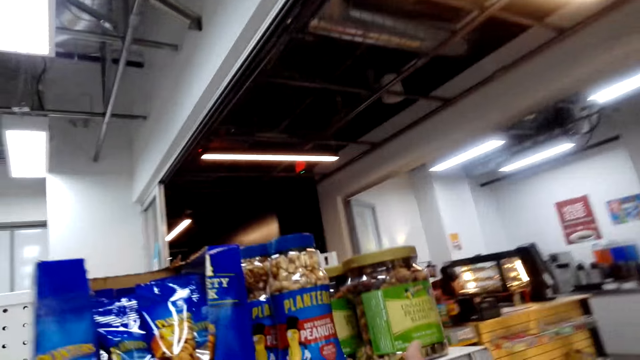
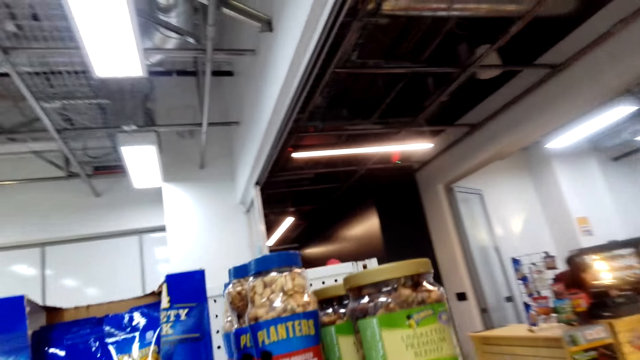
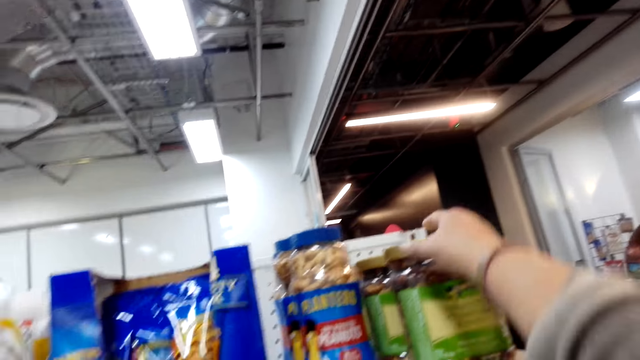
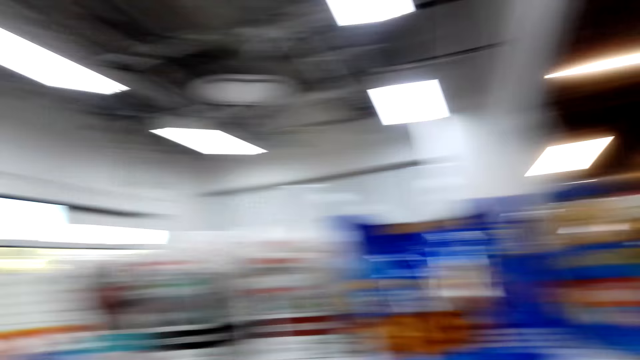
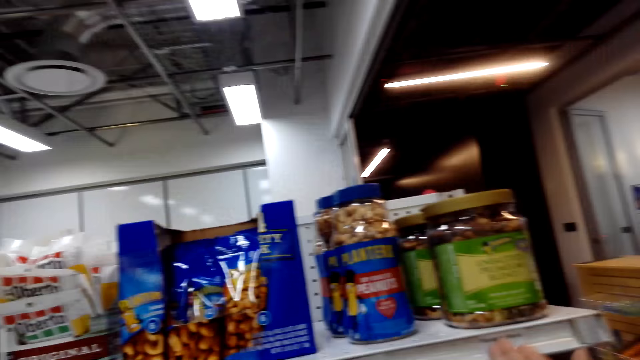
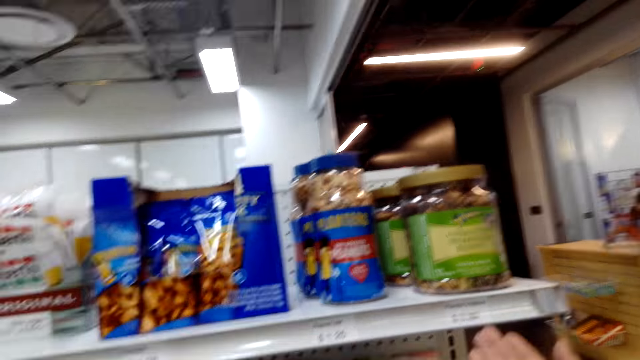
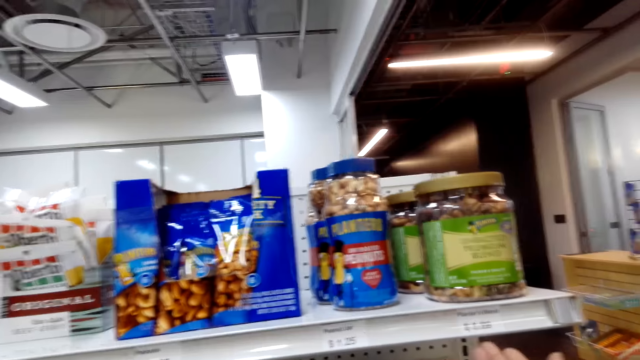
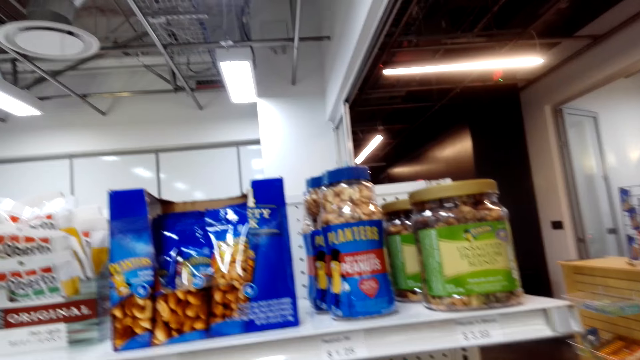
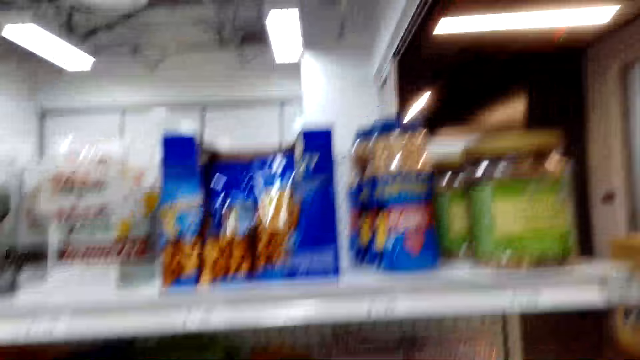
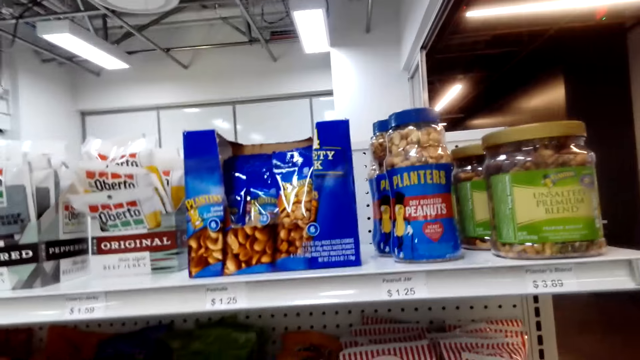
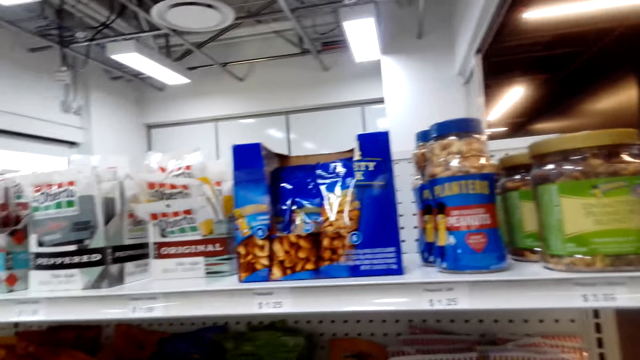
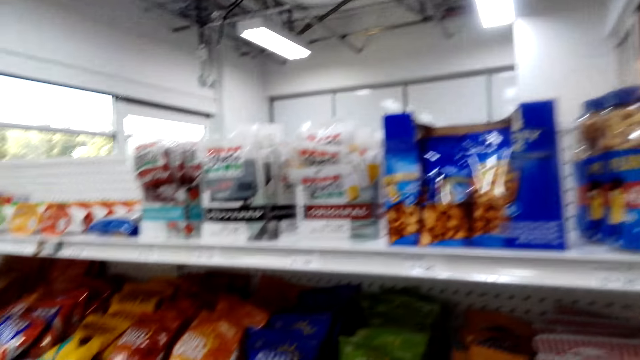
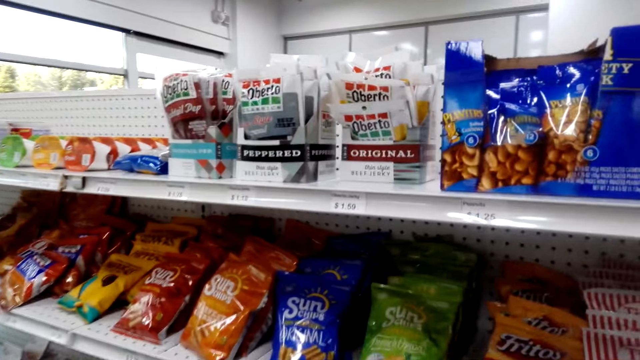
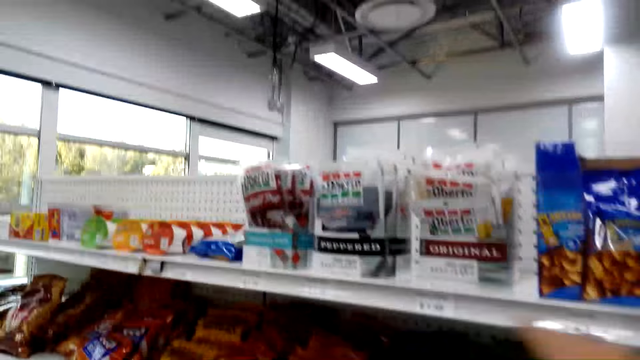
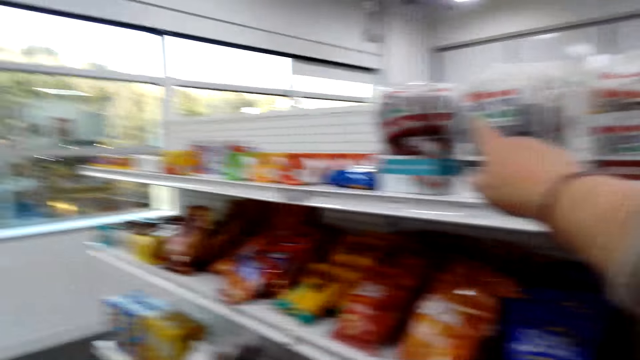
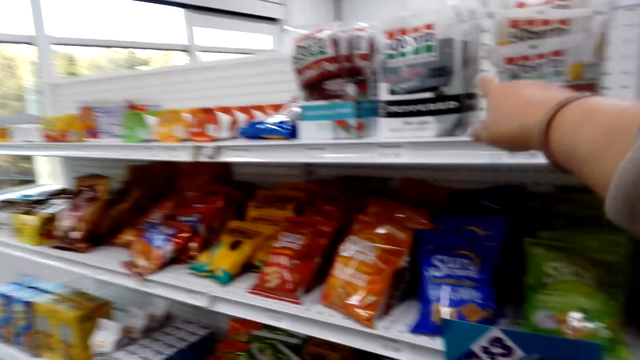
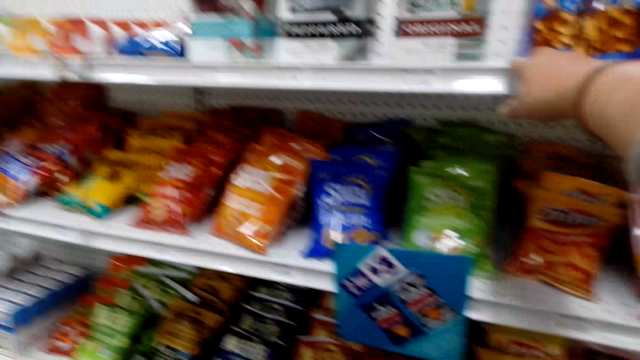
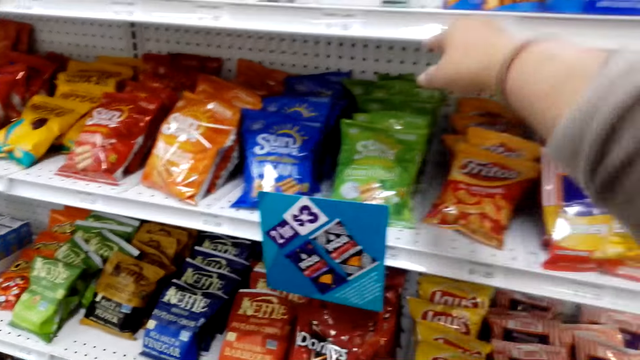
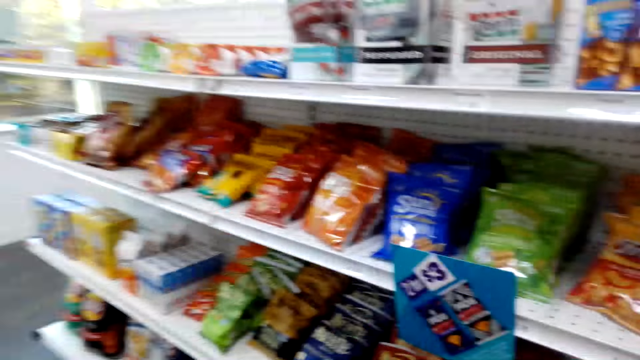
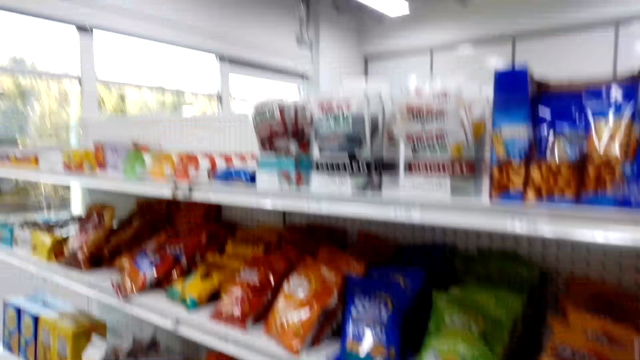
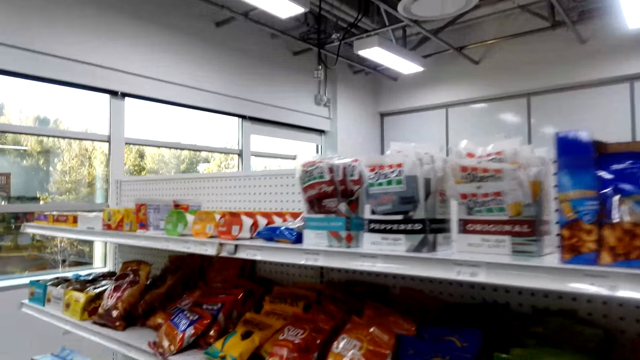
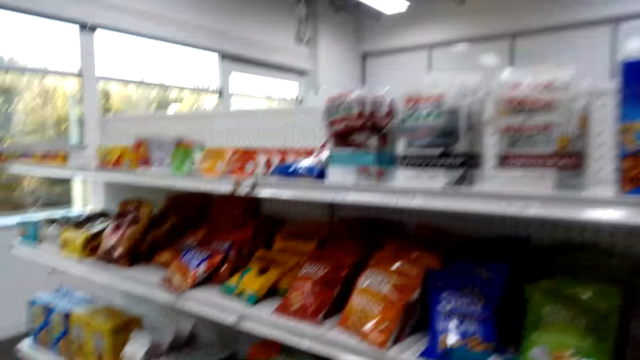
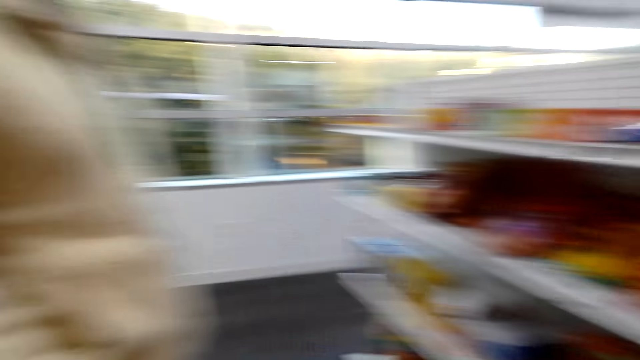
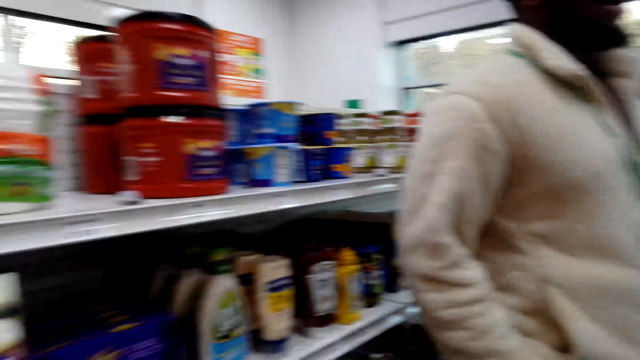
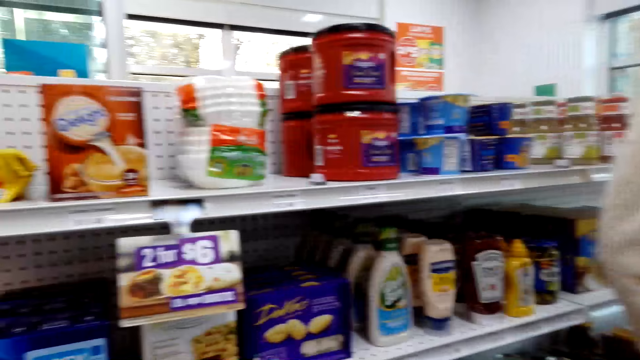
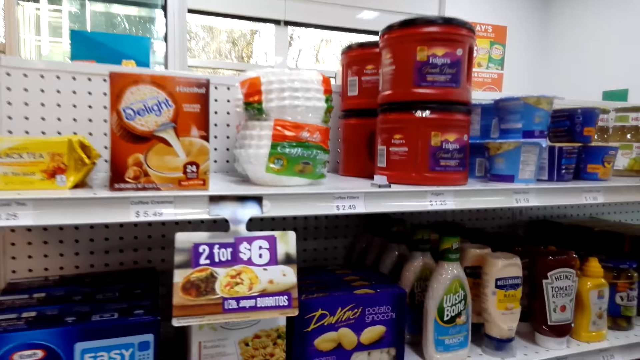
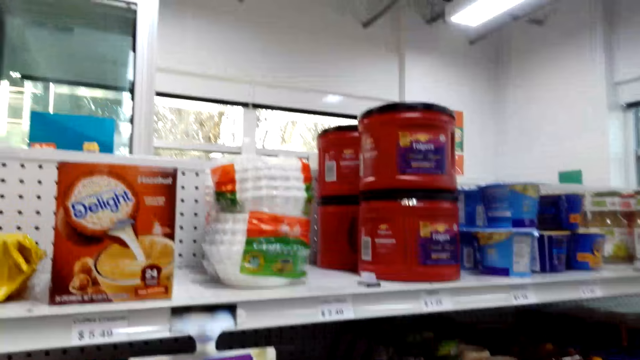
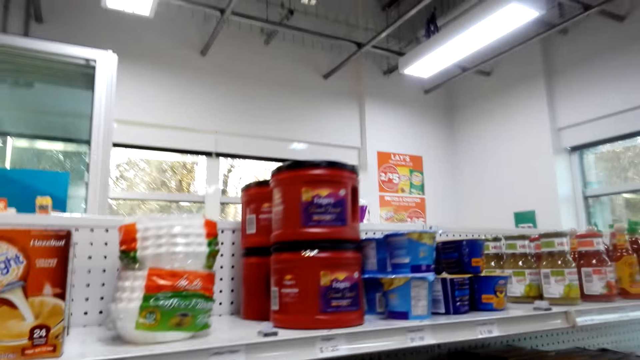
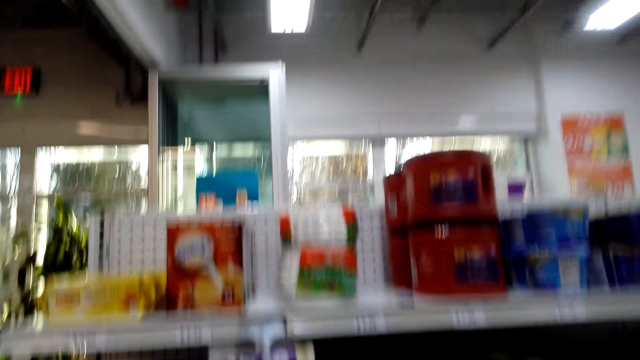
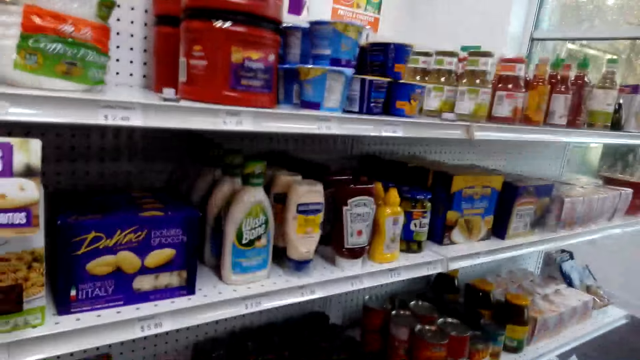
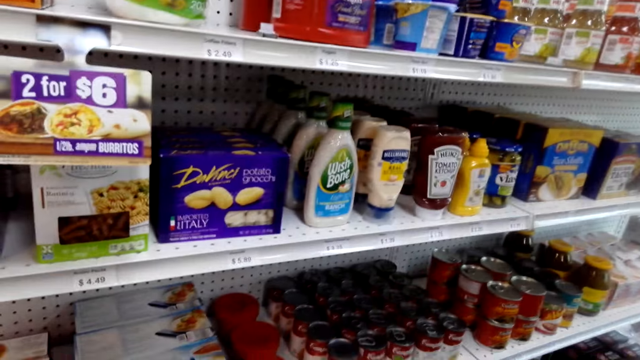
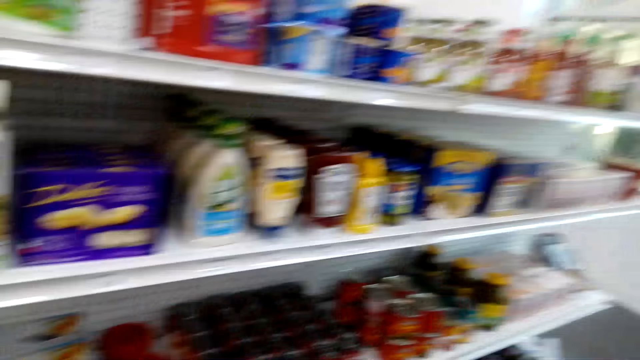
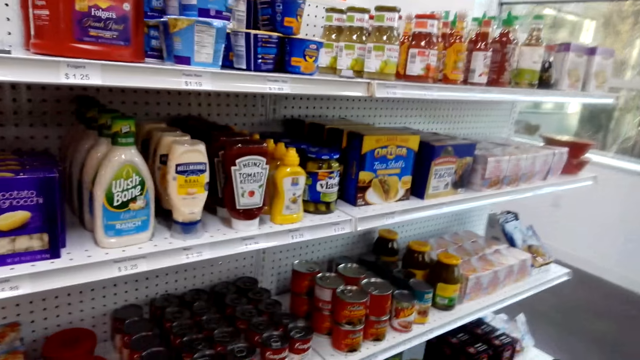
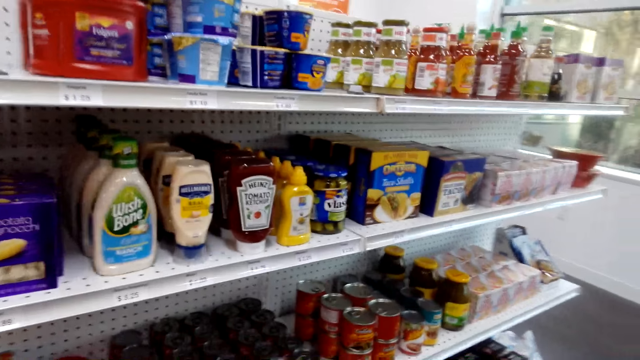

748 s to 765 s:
The camera wearer points at a container. They look around. They point at a snack. They look at the items in the shop.

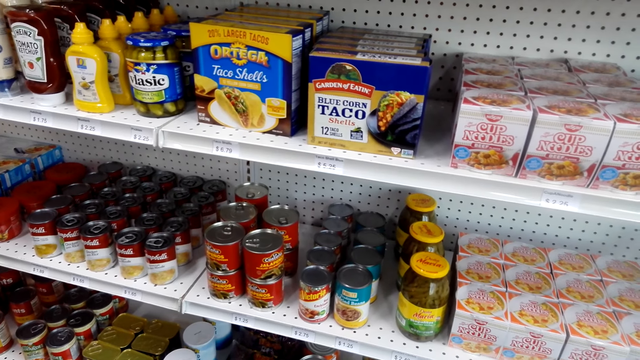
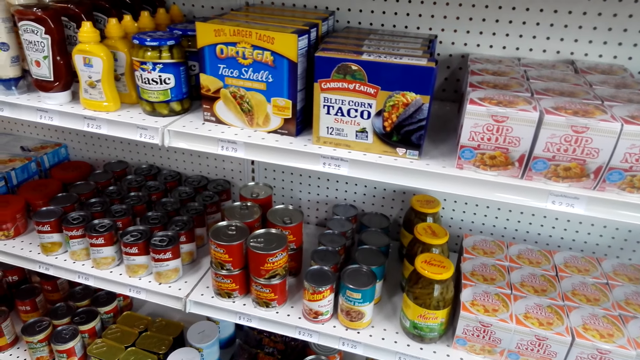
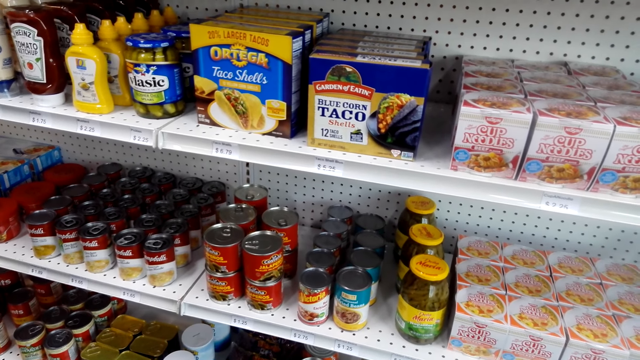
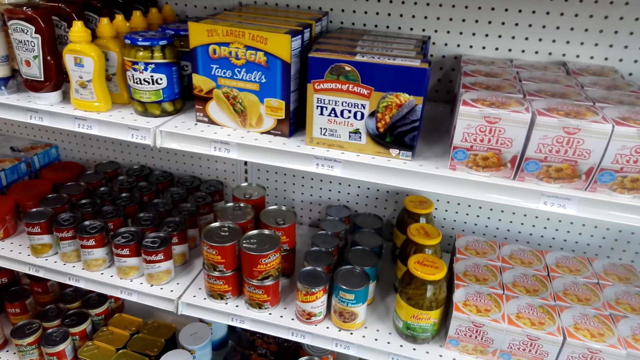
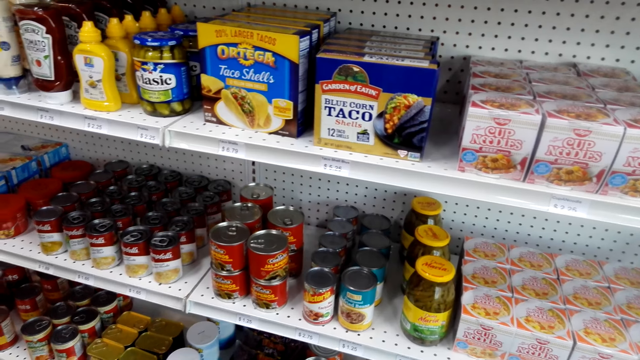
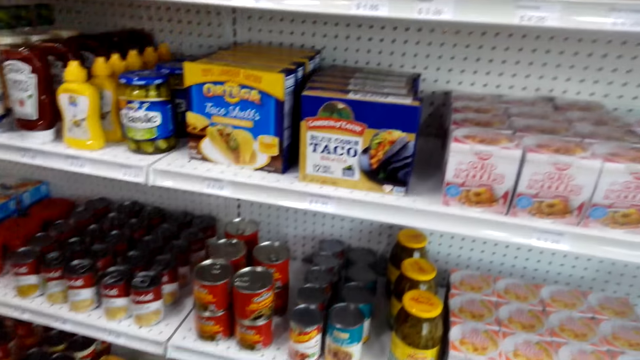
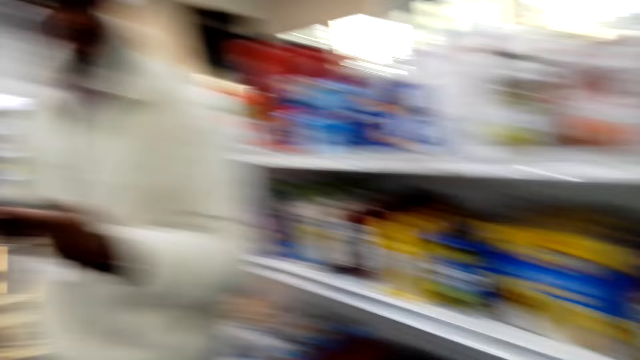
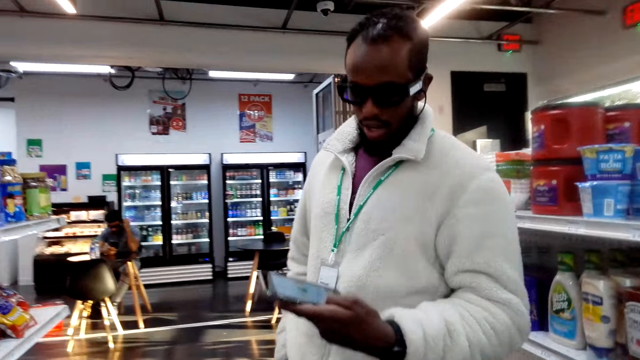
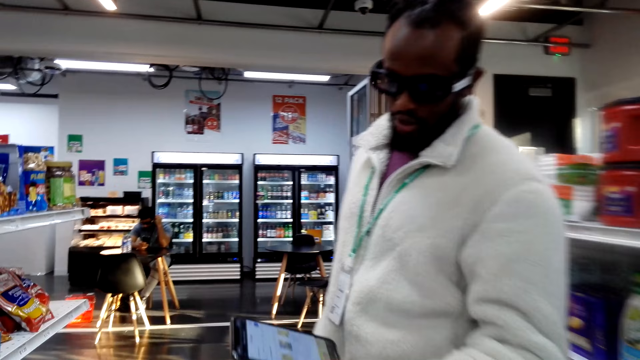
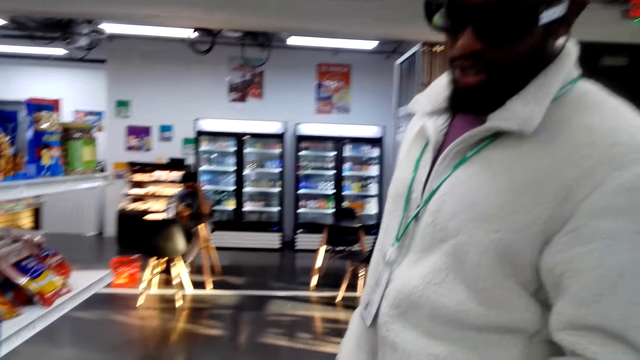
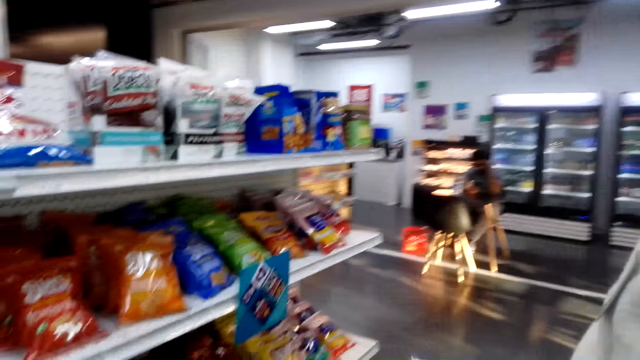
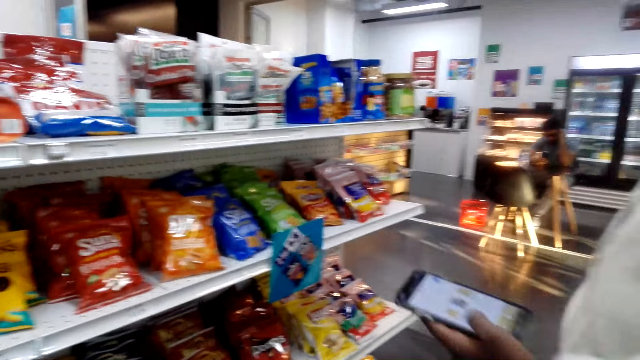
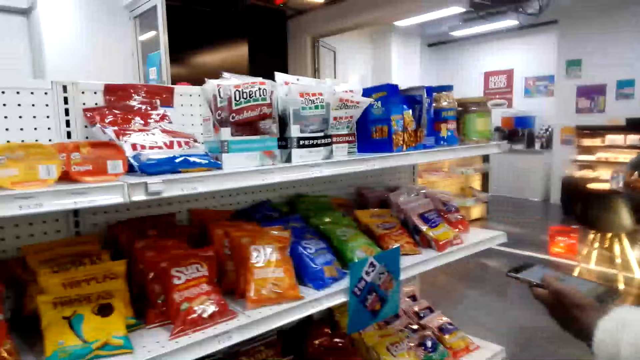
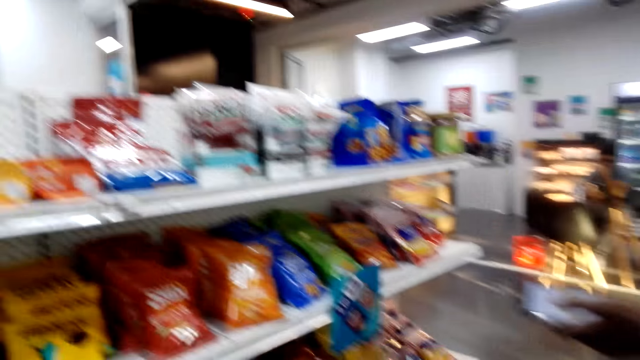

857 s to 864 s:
A person talks. The camera wearer talks.
